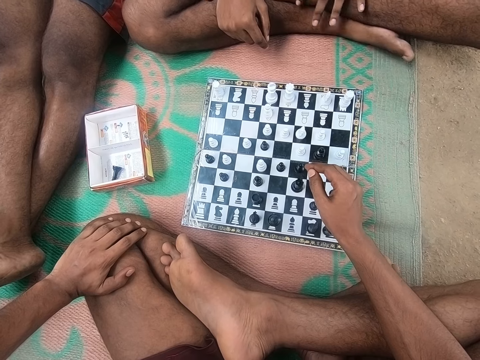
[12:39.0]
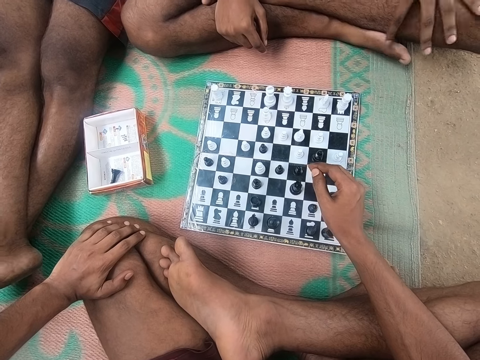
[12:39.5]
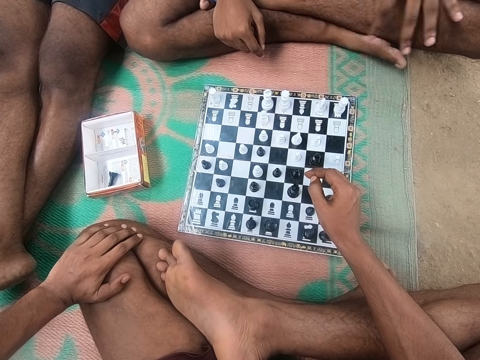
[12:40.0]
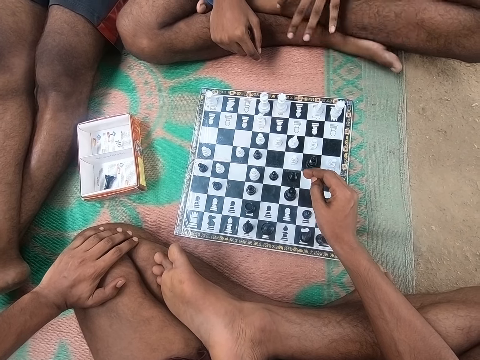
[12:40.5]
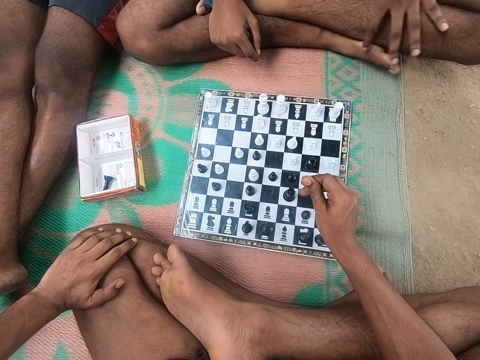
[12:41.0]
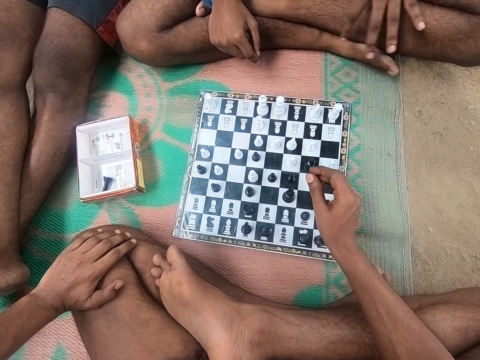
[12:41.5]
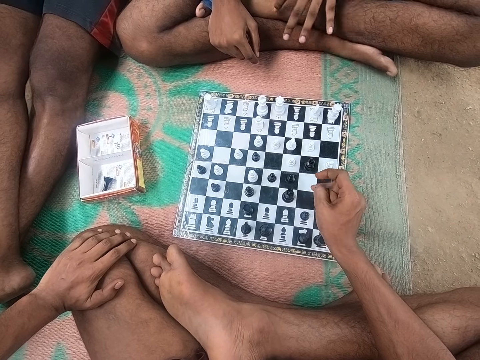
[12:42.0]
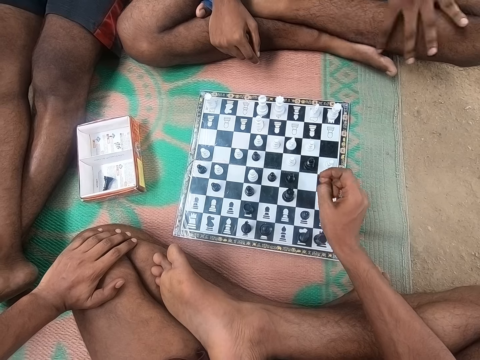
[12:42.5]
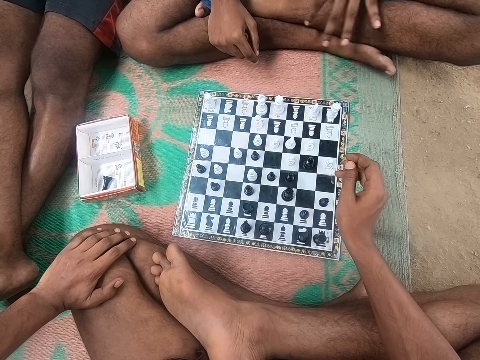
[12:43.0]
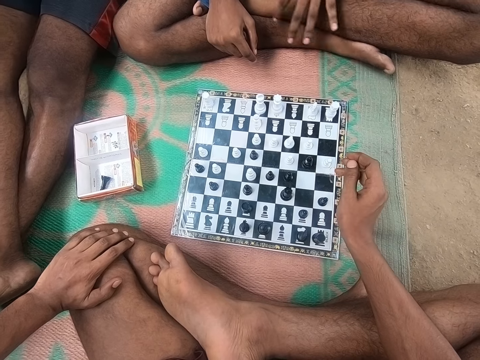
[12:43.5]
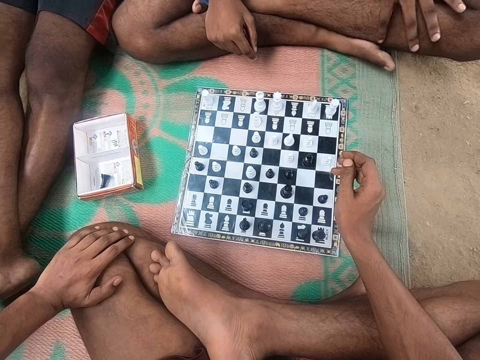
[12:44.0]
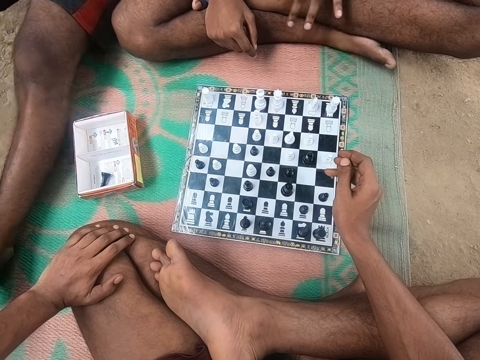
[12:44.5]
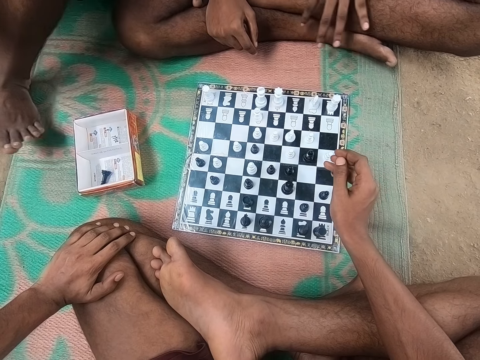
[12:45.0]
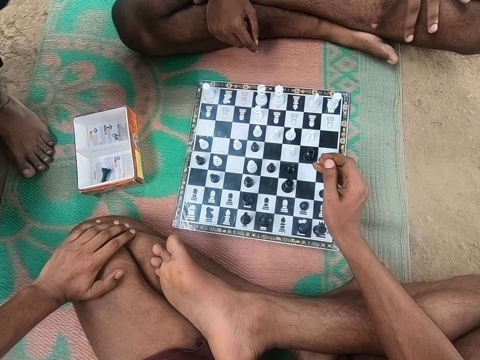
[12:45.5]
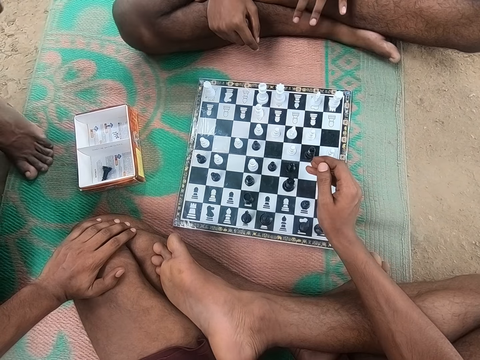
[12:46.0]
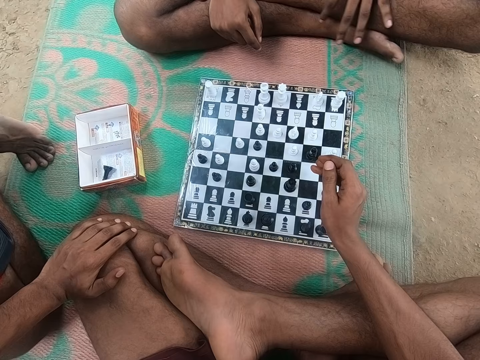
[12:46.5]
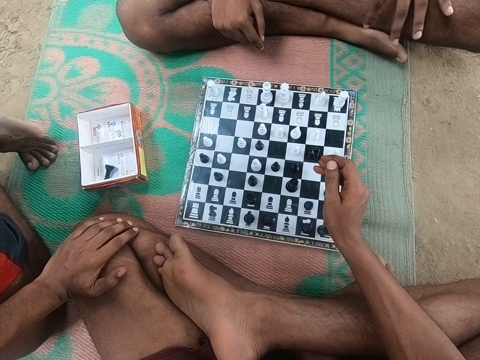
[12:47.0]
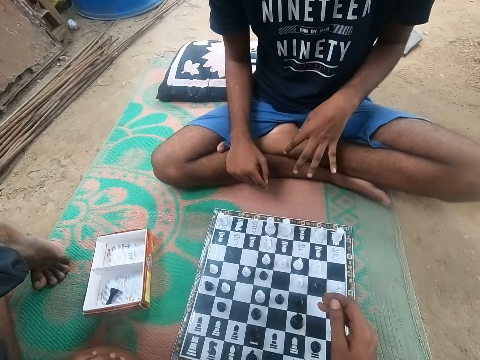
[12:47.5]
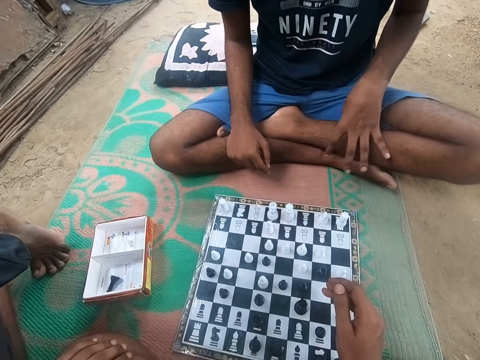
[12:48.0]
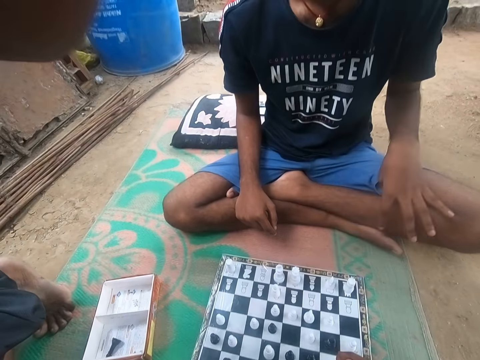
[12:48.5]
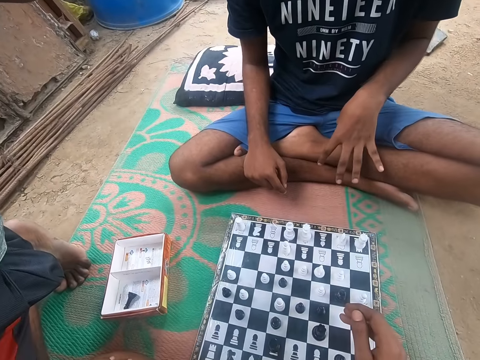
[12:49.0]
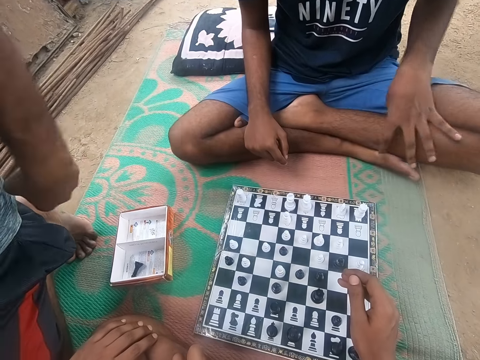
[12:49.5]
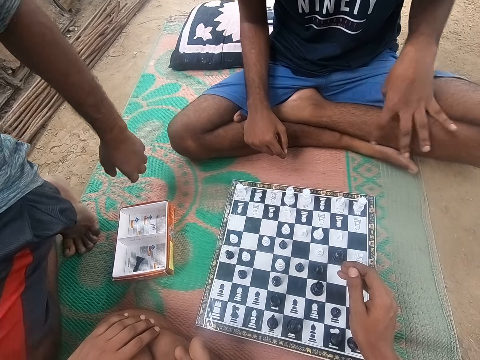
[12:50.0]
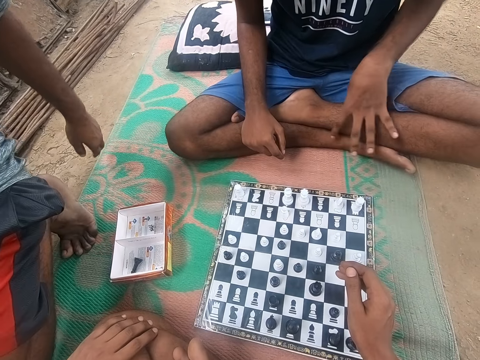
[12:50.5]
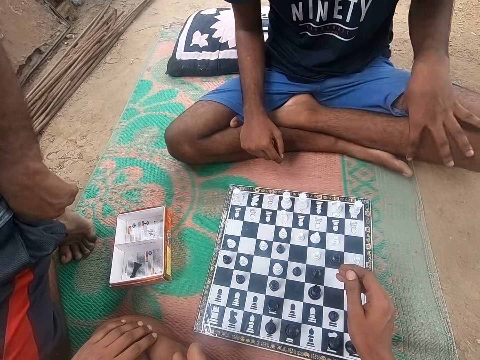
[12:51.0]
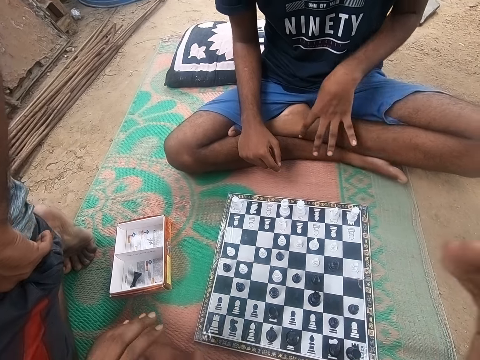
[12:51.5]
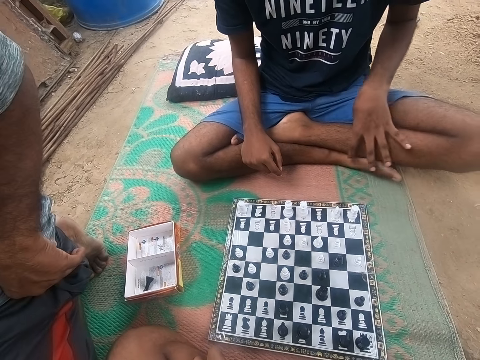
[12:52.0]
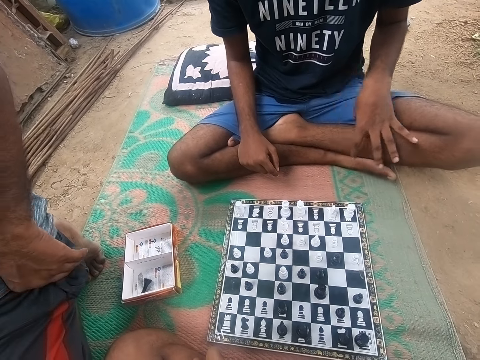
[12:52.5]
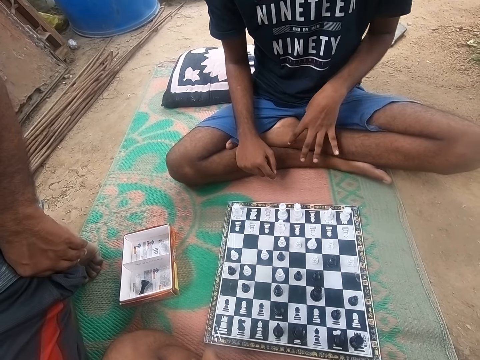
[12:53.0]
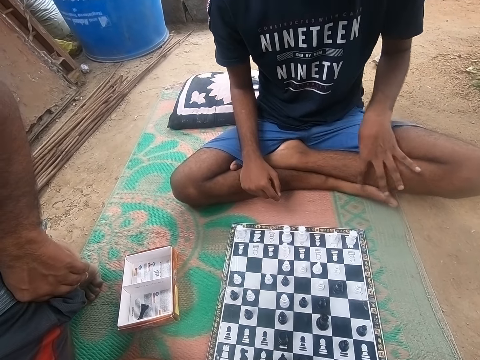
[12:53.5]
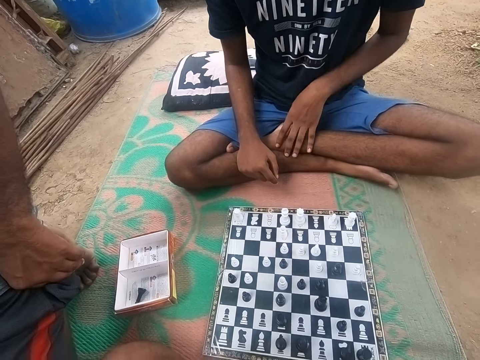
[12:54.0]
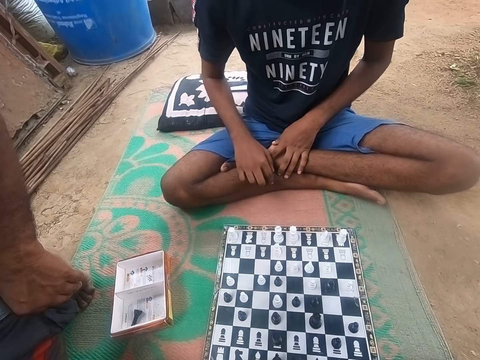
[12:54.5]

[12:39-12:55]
A man stands up. The camera wearer looks at the chess. The man talks to the camera wearer. The camera wearer converses with another man and the first man. The first man kneels down. The camera wearer converses with the other man and the first man. The first man fixes the camera. The other man scratches his leg. The camera wearer talks to the first man. The first man fixes the camera and kneels down. The other man scratches his leg. The camera wearer looks around the chess board.

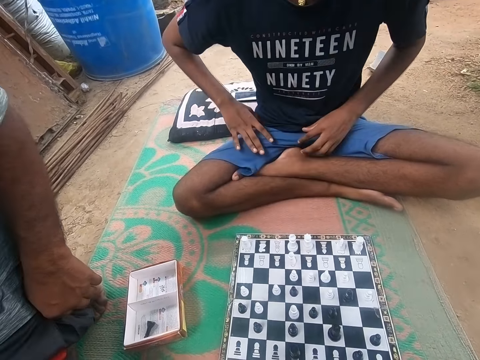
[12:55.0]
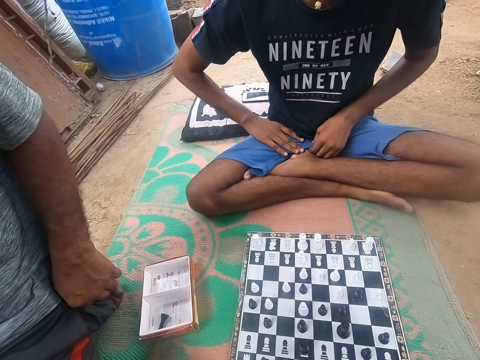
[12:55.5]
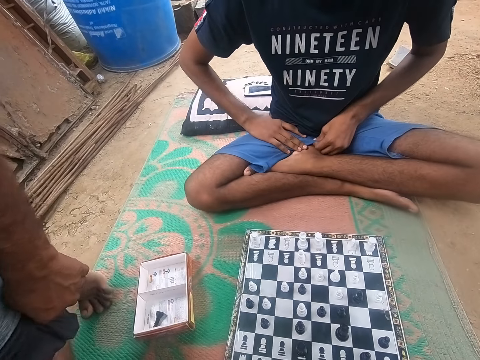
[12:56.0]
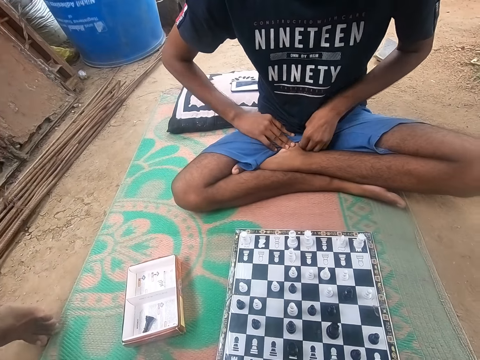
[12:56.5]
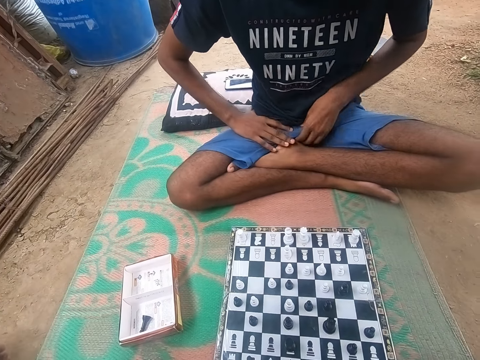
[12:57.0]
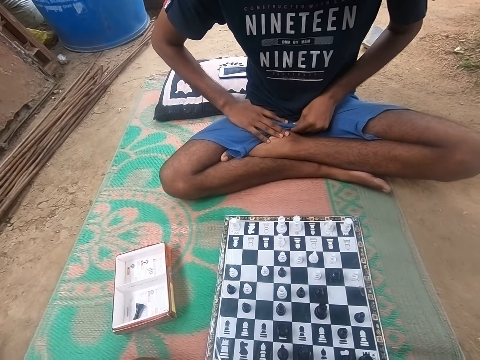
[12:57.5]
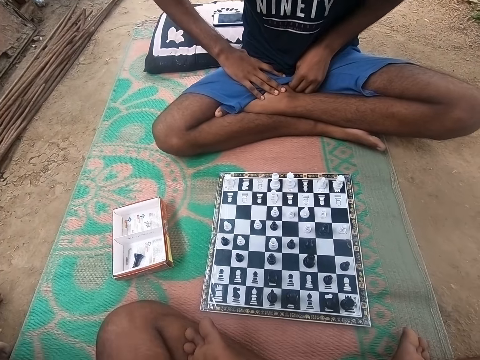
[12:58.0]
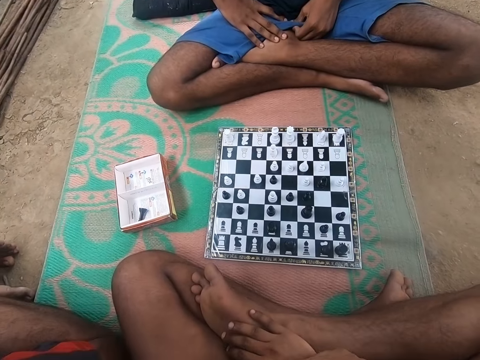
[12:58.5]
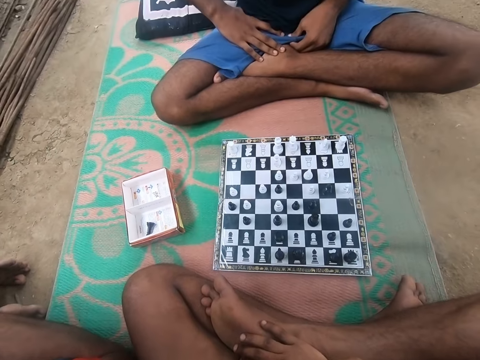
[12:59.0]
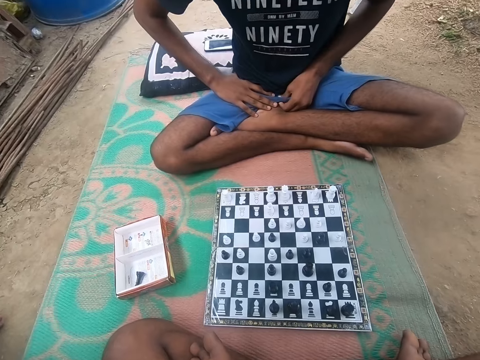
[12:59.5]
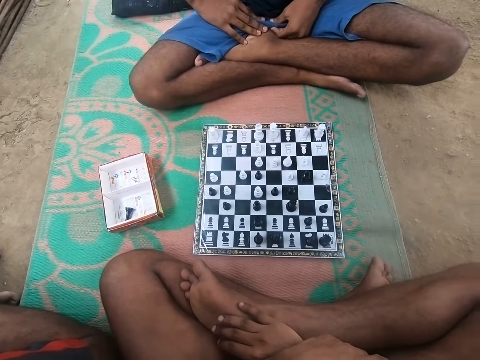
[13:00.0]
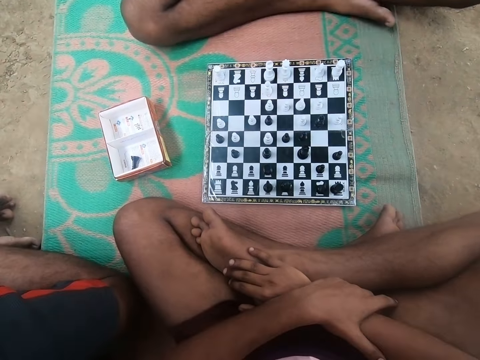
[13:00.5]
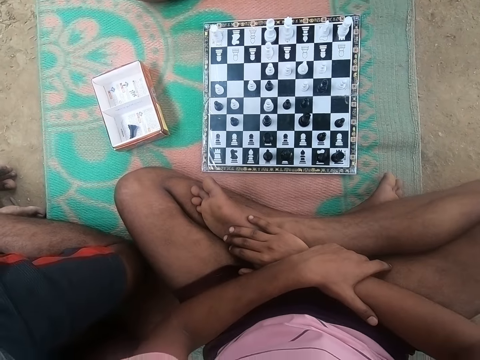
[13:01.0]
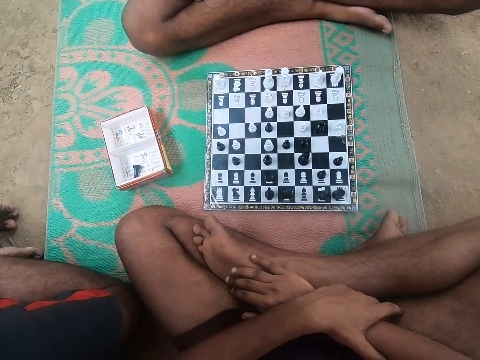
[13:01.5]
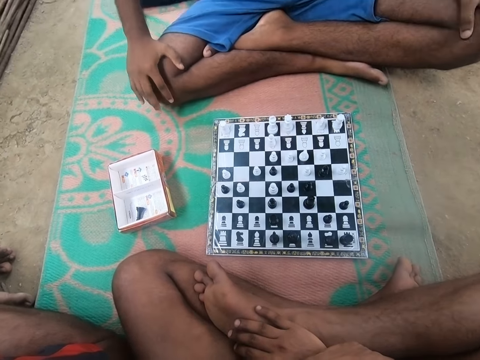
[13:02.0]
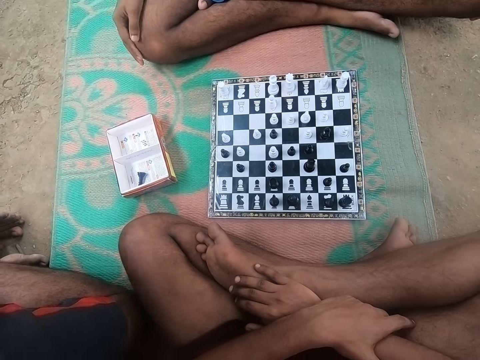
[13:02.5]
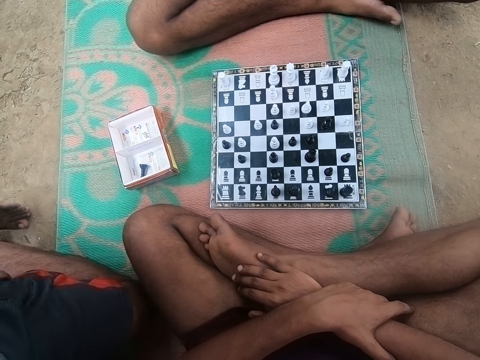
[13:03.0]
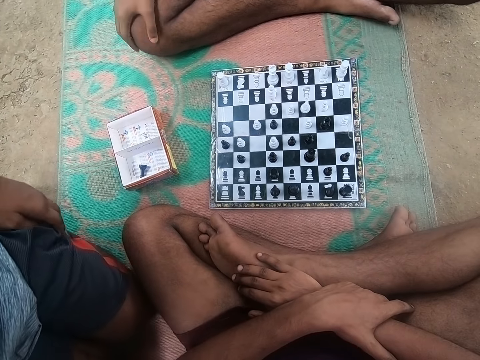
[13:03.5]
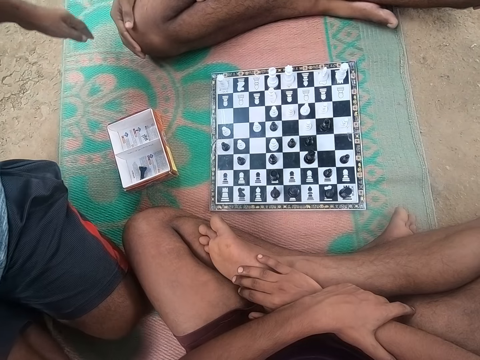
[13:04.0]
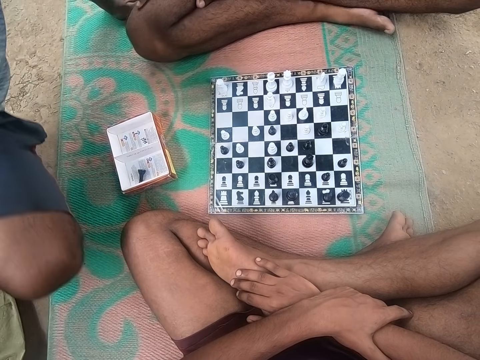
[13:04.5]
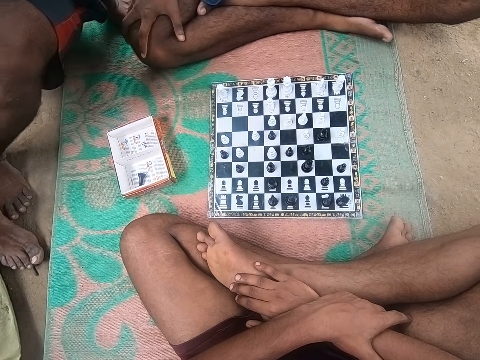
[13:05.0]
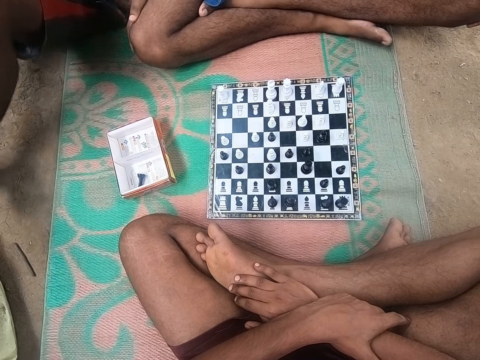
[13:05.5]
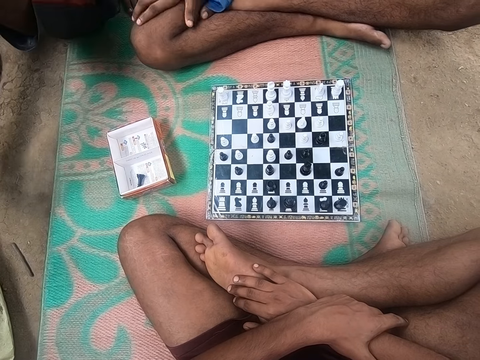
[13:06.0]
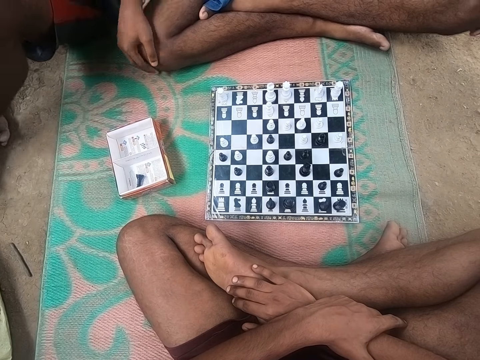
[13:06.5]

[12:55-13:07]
A man scratches something. Another man fixes the camera and lifts the hand up. The first man looks around the chess board. The other man fixes the camera. The camera wearer looks around the chess board. The other man sits down. The first man looks around the chess board.
